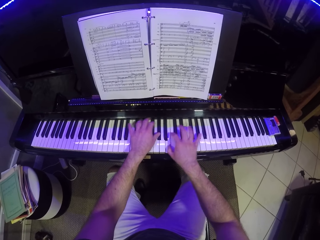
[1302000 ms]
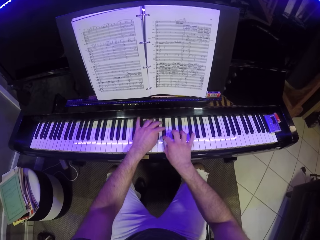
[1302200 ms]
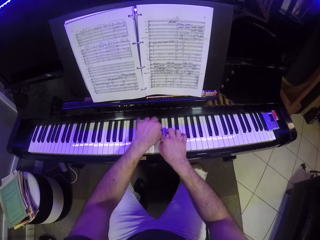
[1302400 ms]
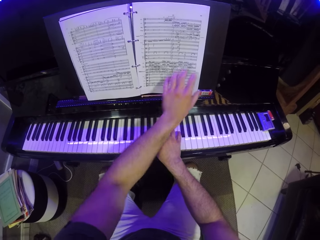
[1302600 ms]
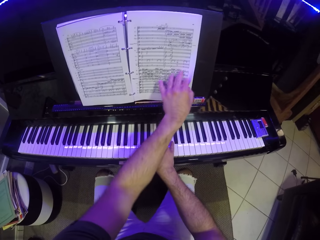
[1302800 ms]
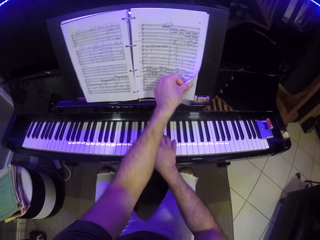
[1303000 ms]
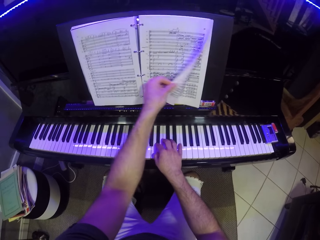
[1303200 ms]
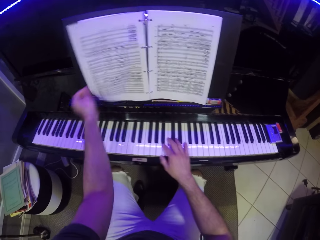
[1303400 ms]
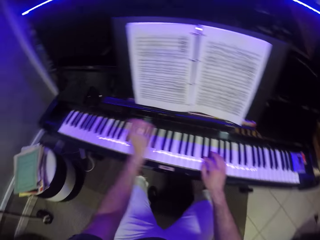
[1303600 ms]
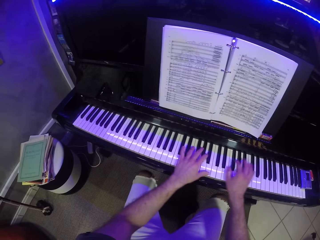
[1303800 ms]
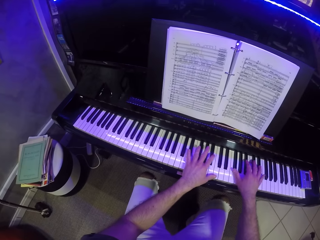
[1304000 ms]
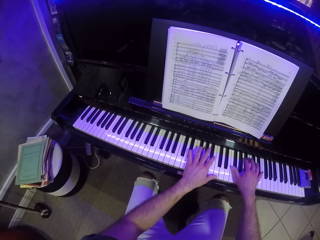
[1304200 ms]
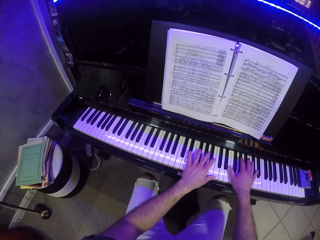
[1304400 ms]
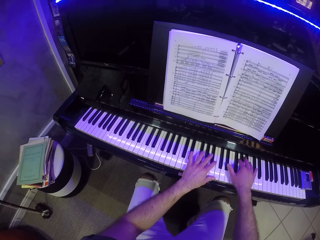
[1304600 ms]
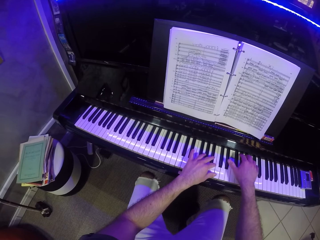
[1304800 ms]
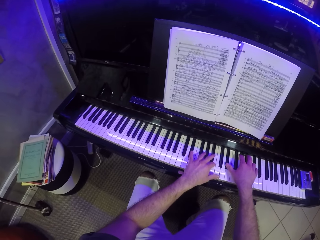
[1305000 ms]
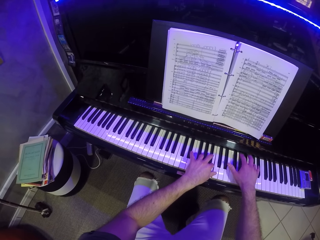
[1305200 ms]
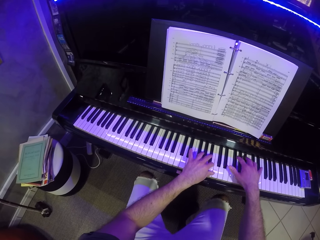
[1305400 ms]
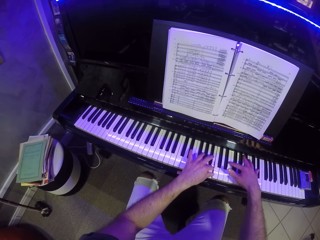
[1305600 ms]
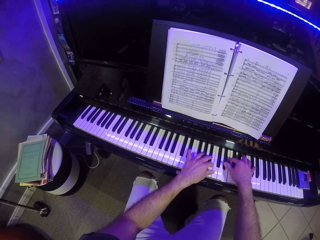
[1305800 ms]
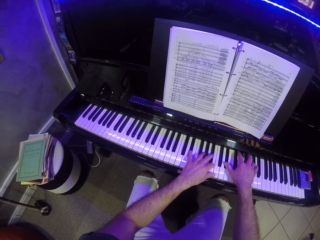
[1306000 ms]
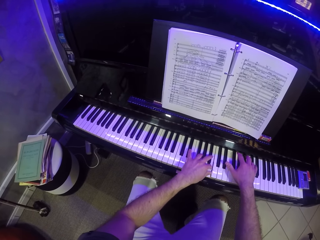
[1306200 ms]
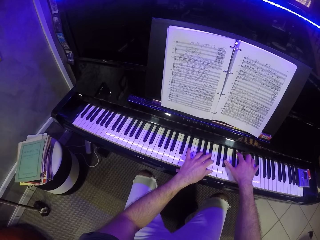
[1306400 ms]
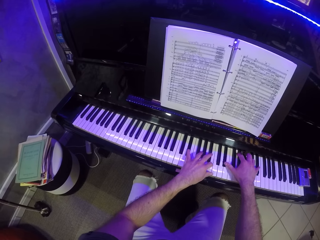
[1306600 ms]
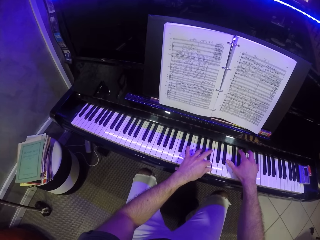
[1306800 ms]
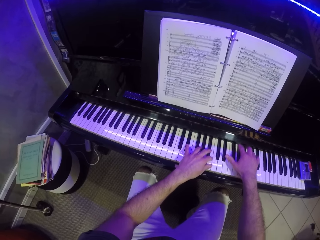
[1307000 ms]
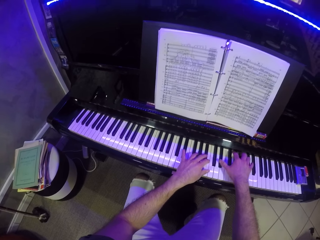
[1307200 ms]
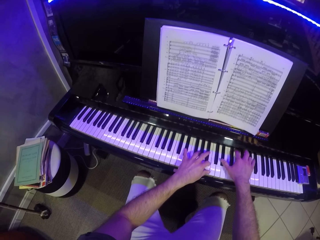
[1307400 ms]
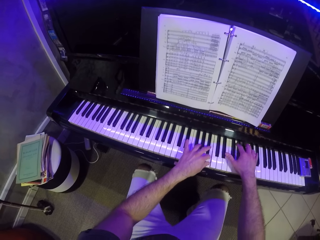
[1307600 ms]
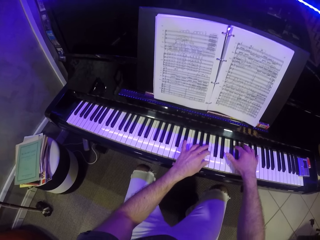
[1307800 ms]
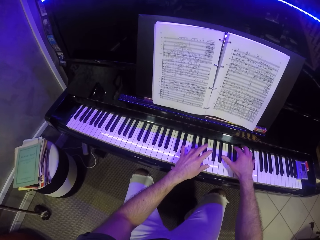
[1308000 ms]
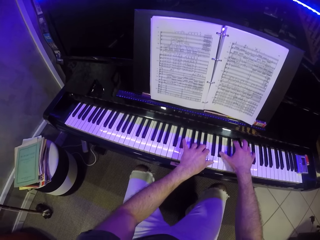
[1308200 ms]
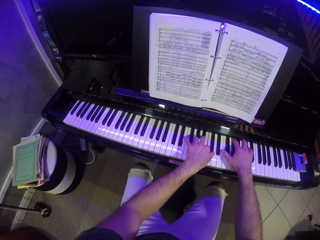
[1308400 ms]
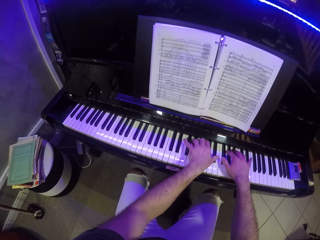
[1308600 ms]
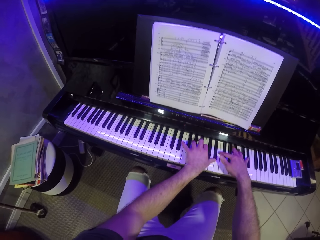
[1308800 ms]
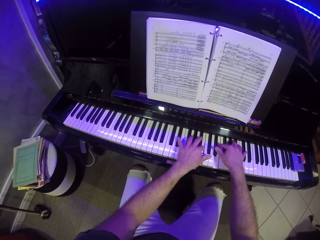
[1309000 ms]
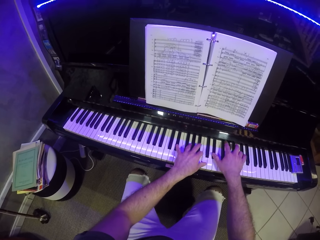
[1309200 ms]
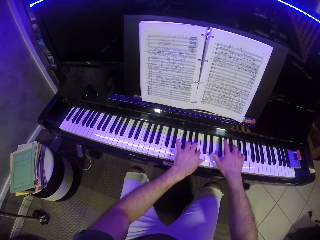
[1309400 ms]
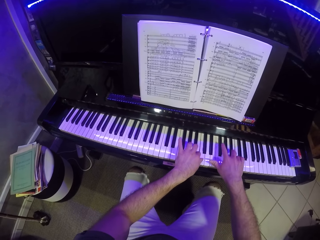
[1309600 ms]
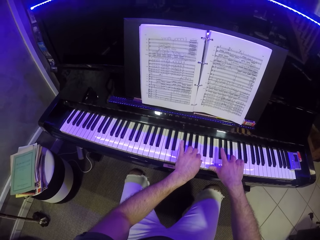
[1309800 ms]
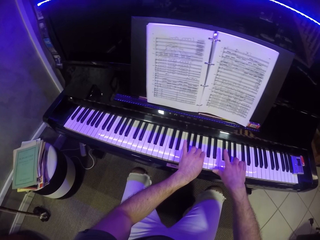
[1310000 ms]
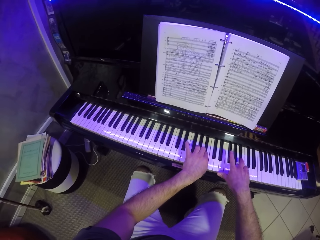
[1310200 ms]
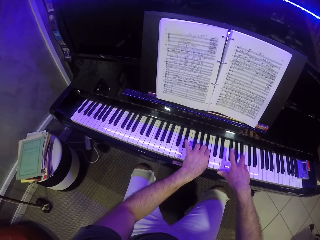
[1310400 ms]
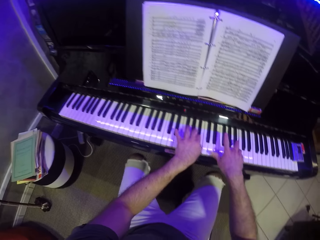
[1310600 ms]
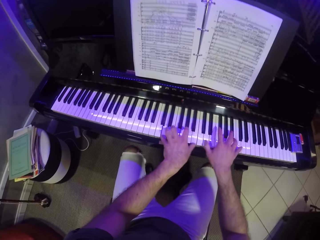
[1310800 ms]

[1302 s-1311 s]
The camera wearer flips the page of the music book with his left hand. He plays piano with both hands.

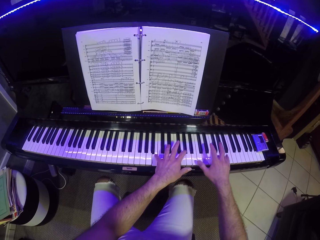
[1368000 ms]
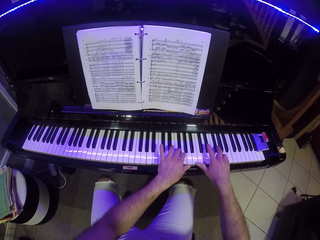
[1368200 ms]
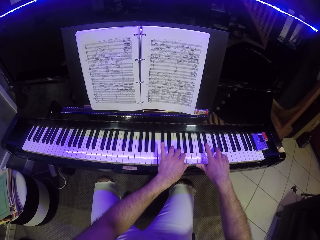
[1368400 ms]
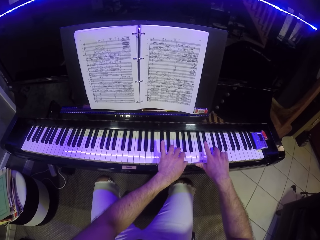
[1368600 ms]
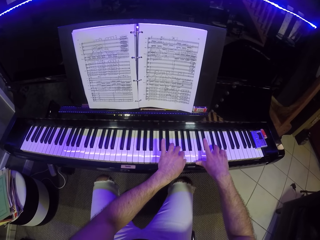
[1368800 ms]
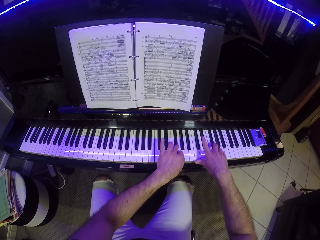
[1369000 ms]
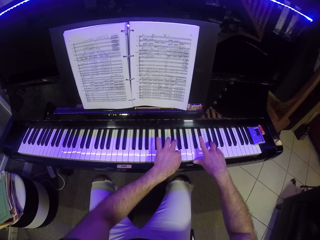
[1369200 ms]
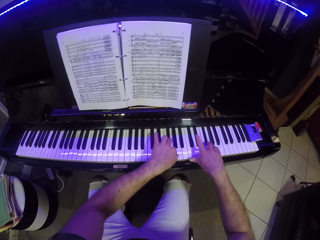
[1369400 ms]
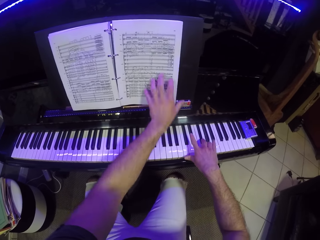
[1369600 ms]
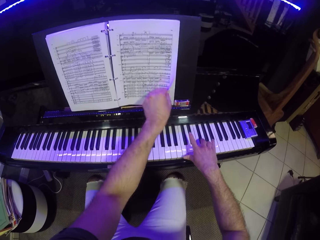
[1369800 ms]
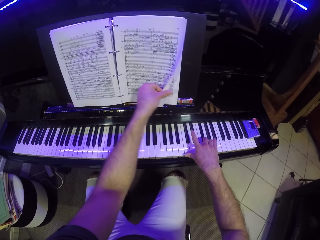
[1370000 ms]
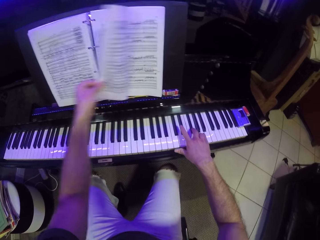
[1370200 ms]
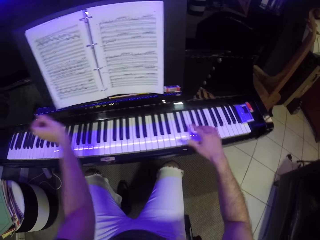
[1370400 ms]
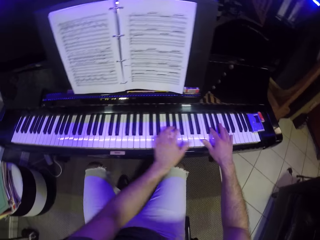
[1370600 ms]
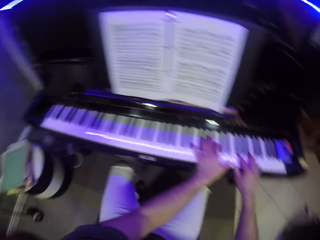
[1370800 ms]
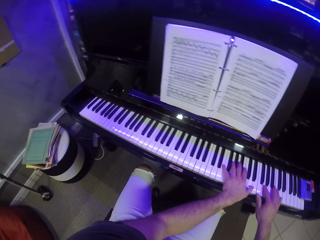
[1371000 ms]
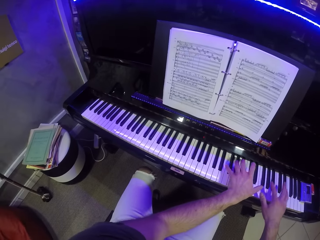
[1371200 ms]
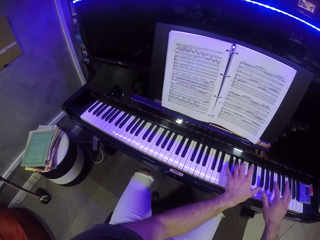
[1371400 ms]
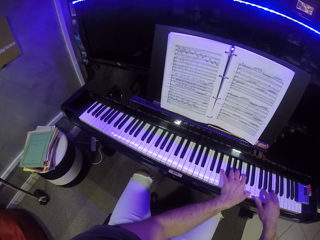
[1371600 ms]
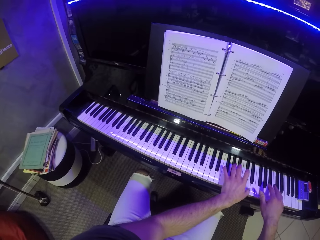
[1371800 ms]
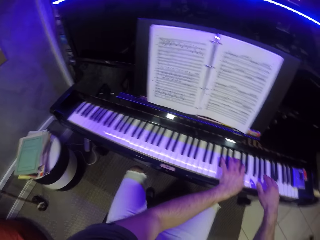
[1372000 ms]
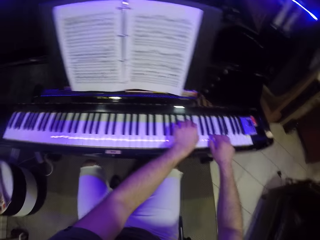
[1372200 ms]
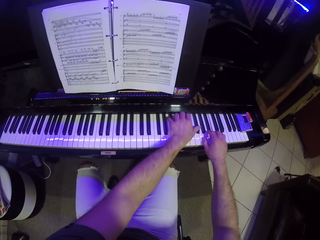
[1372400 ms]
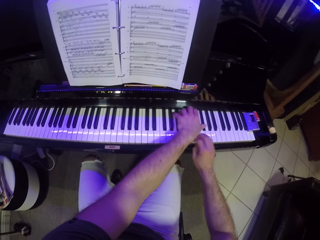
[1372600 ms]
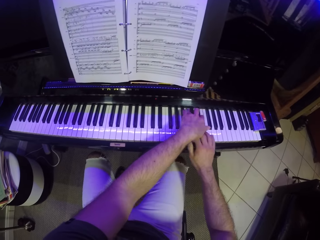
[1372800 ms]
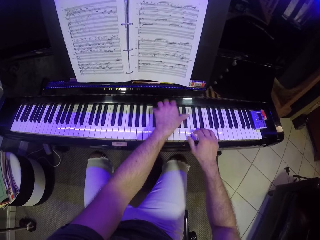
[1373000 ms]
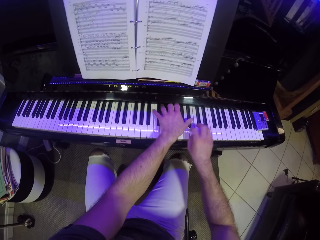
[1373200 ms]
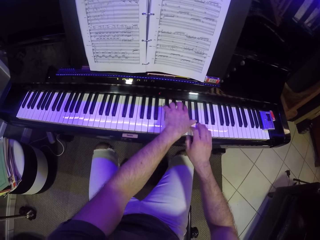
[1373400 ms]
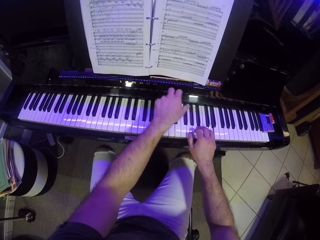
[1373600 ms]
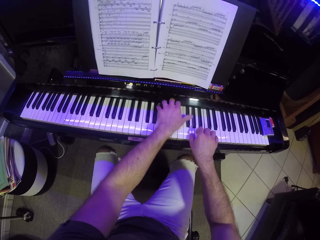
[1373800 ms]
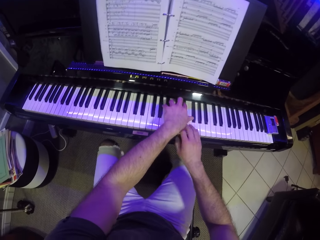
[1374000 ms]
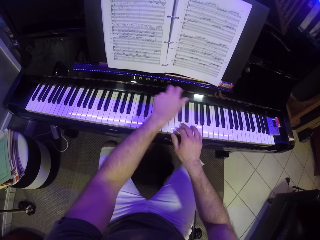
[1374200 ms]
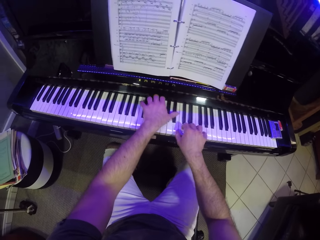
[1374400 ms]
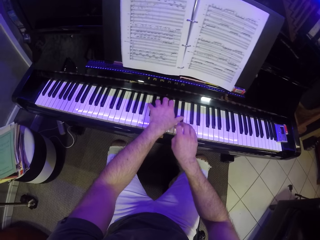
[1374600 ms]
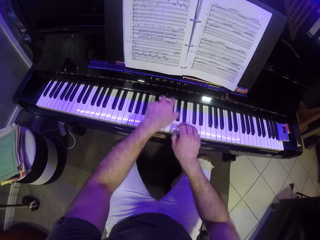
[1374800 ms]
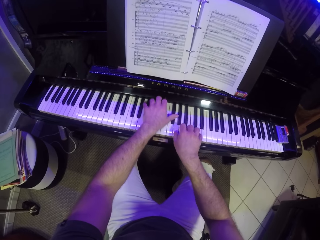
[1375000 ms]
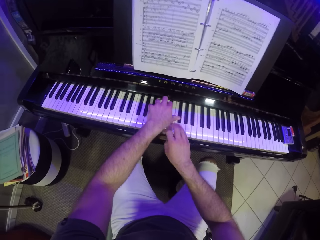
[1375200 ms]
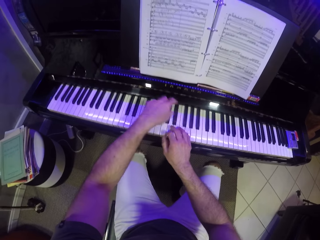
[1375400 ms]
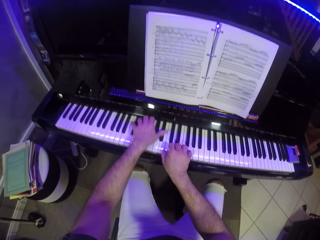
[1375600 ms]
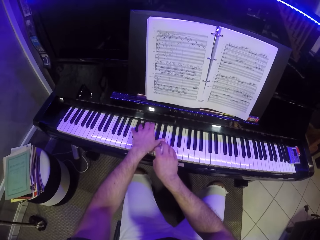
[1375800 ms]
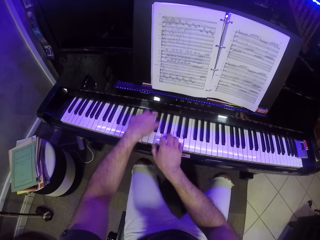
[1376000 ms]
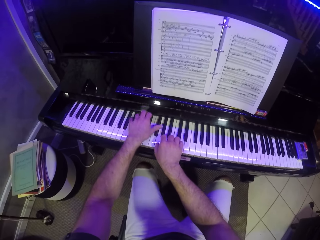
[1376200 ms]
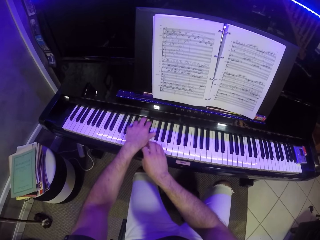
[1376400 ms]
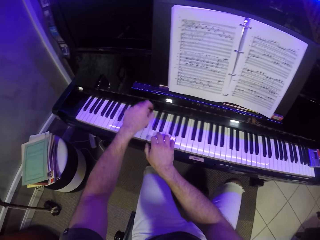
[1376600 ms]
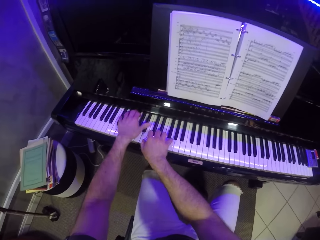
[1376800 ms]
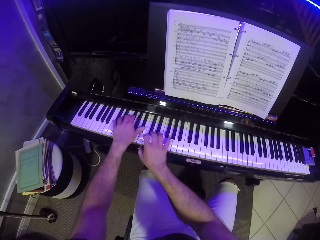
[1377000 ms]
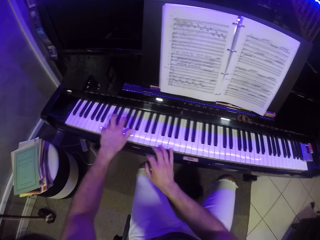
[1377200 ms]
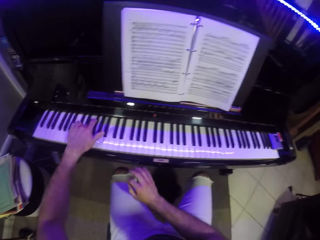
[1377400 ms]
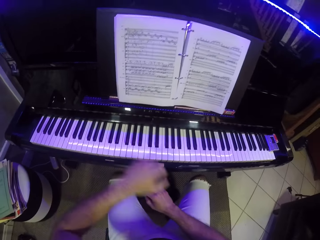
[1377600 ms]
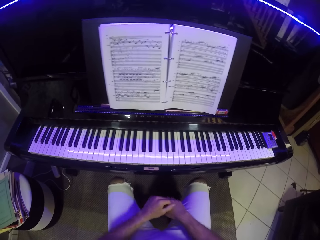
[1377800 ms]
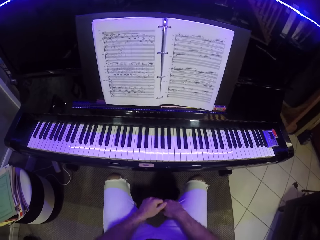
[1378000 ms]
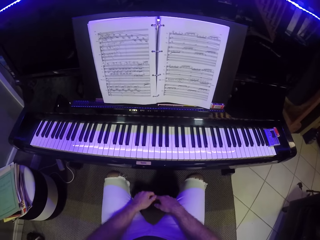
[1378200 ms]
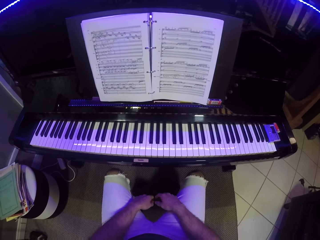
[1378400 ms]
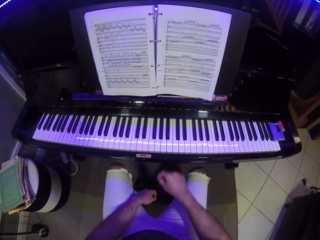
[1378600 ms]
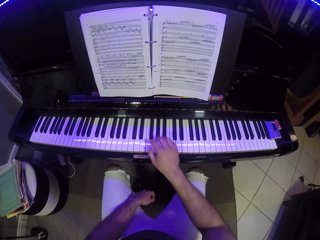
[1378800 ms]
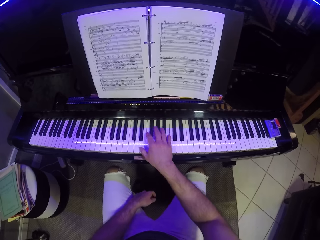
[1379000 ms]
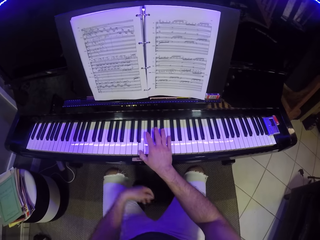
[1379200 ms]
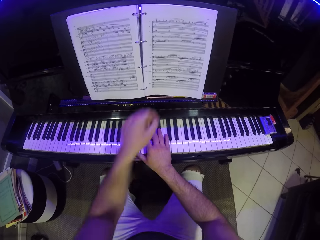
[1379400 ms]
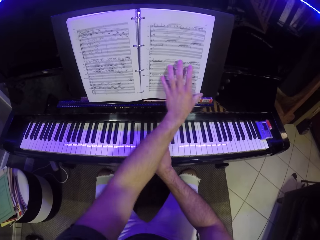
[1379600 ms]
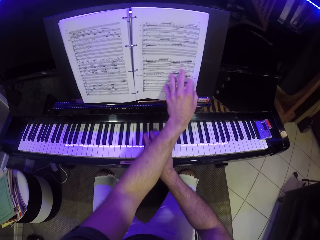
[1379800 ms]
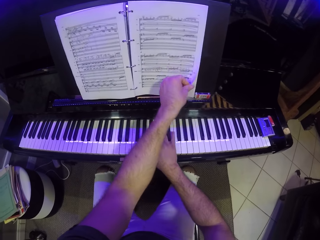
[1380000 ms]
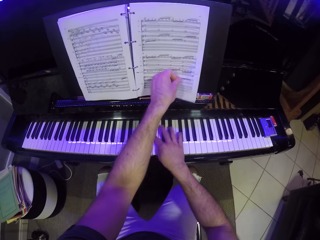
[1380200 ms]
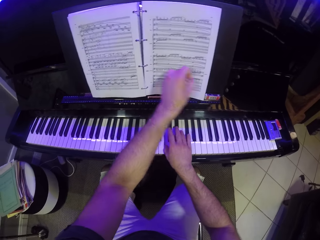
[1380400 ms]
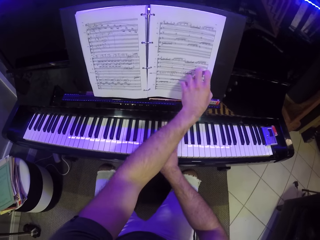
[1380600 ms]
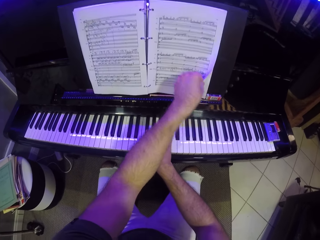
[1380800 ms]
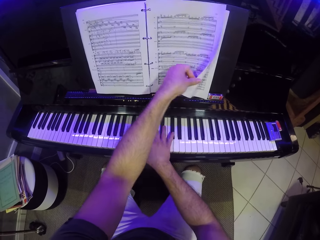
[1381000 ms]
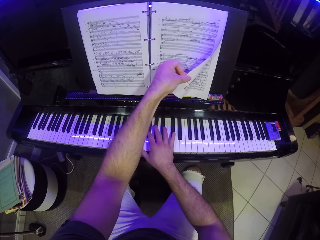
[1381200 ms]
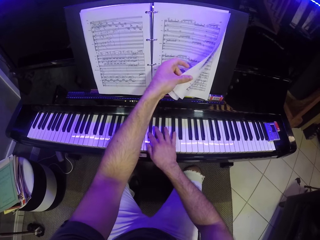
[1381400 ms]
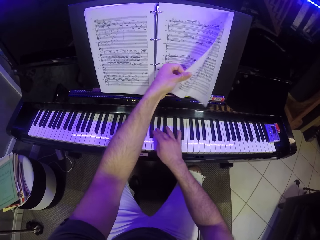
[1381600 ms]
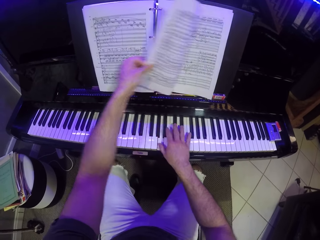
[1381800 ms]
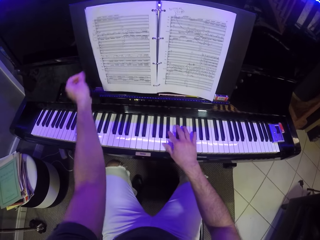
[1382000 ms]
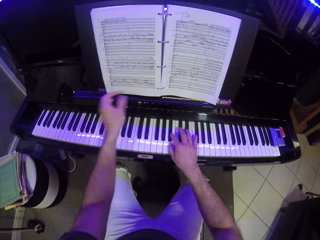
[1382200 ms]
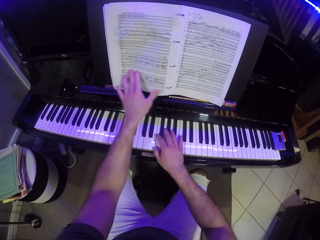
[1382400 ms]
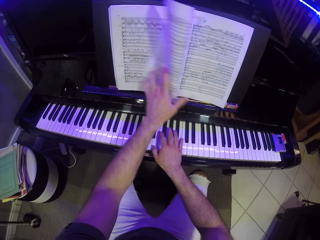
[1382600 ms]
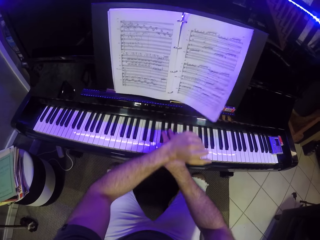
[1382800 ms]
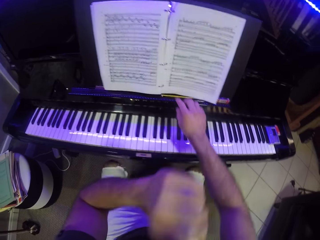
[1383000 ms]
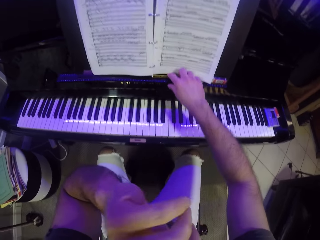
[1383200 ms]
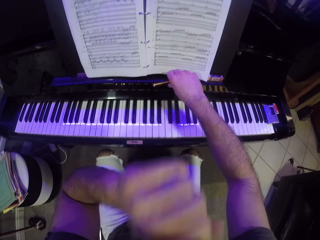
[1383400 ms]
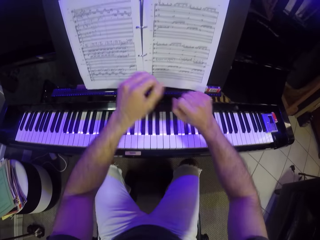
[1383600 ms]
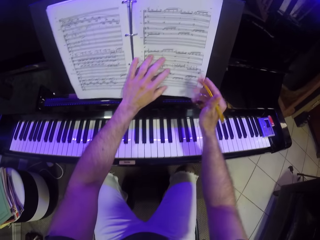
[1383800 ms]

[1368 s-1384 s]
The camera wearer flips a music sheet on the piano with his left hand. He plays the piano with both hands. He plays the piano with his right hand. He flips the music sheet on the piano with his left hand. He picks up a pencil on the piano with his right hand.
